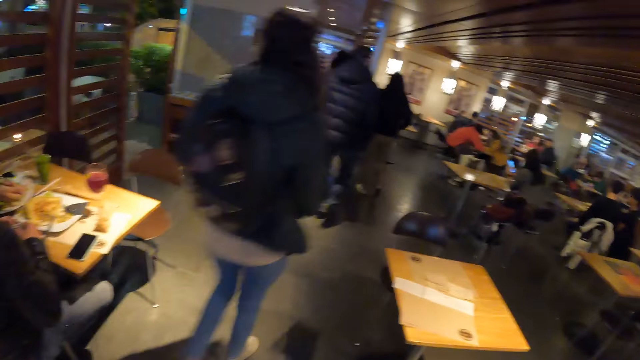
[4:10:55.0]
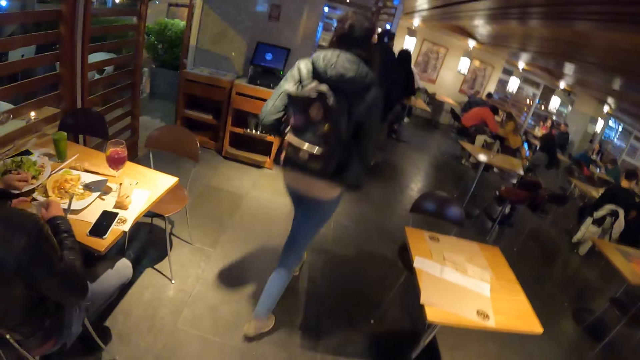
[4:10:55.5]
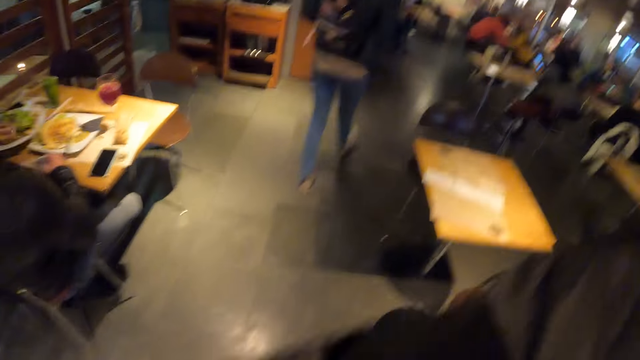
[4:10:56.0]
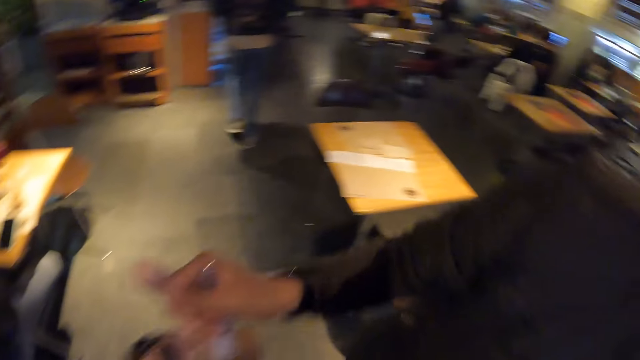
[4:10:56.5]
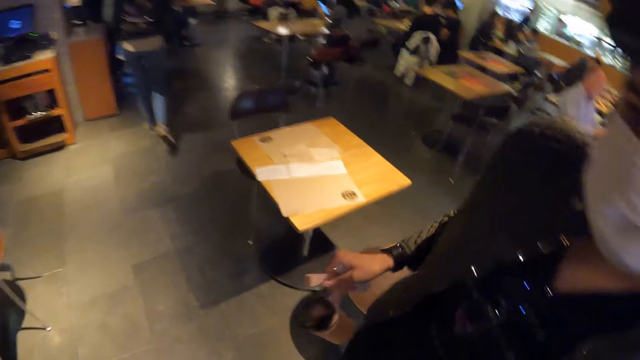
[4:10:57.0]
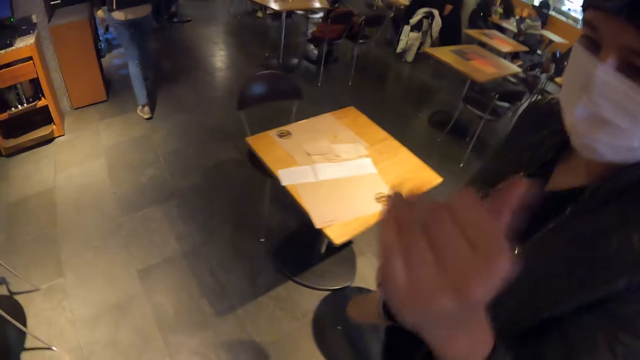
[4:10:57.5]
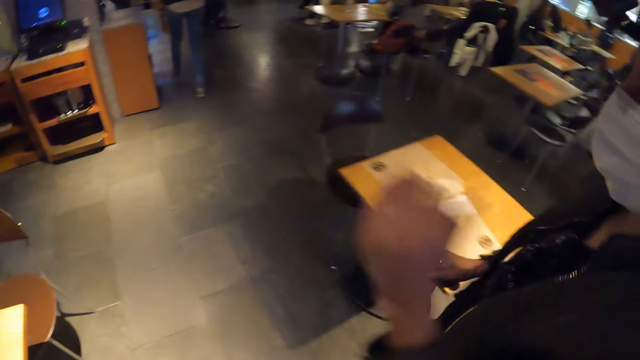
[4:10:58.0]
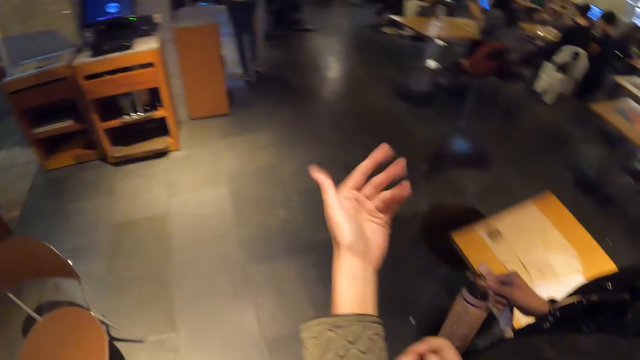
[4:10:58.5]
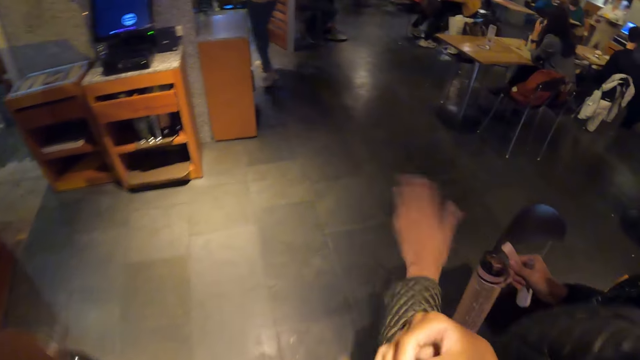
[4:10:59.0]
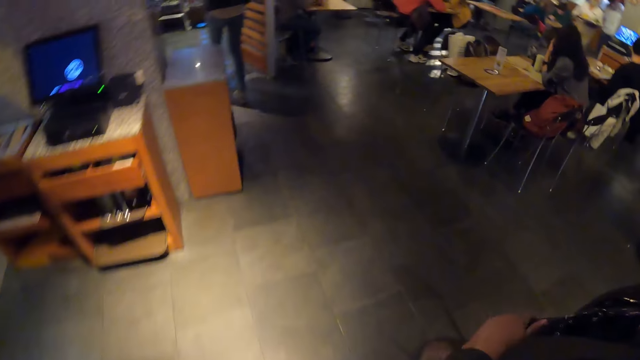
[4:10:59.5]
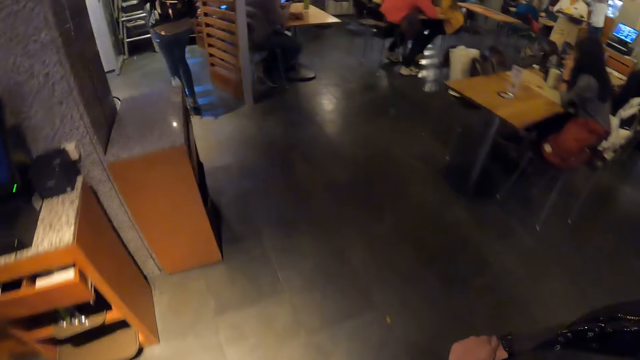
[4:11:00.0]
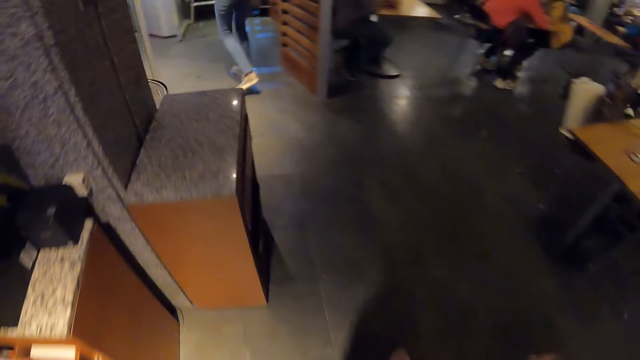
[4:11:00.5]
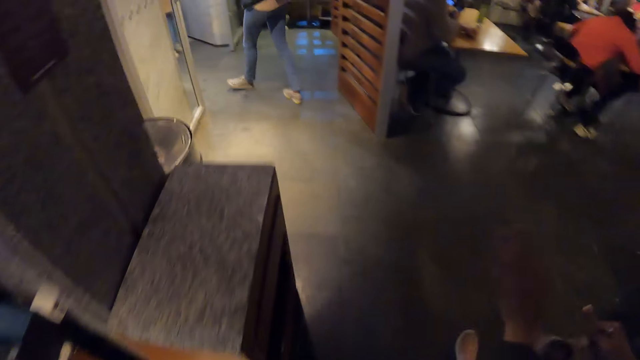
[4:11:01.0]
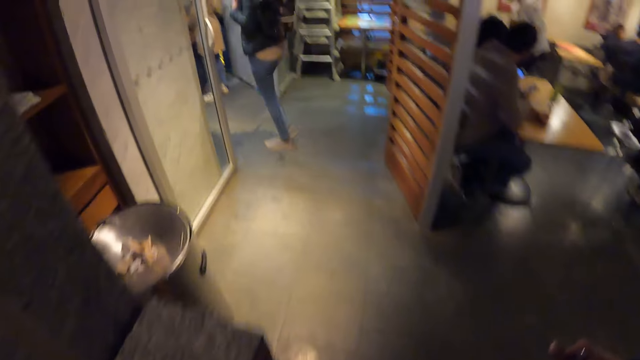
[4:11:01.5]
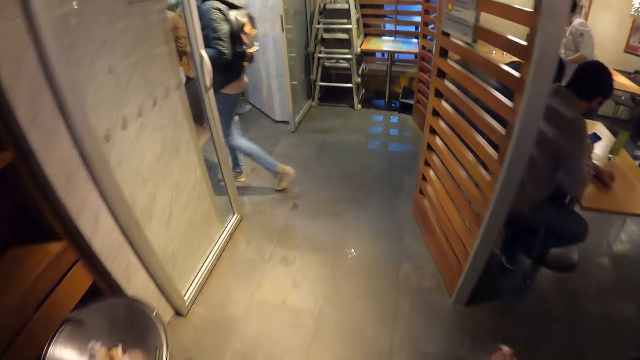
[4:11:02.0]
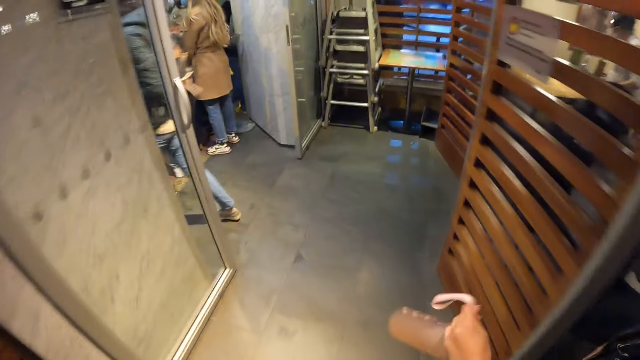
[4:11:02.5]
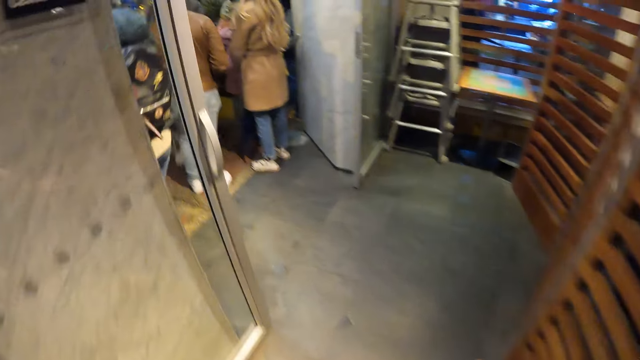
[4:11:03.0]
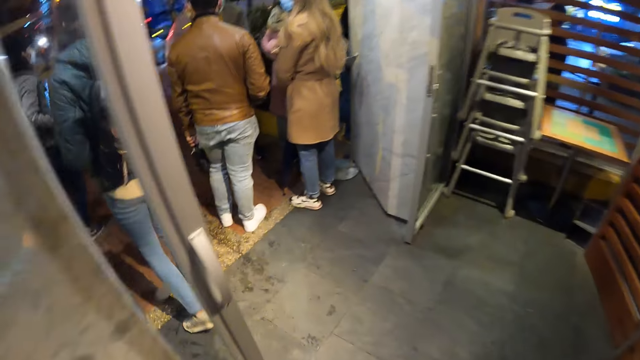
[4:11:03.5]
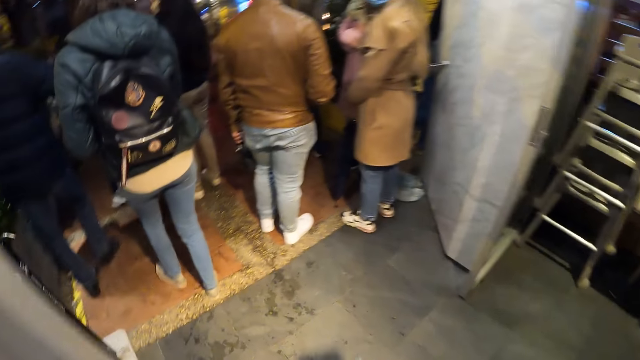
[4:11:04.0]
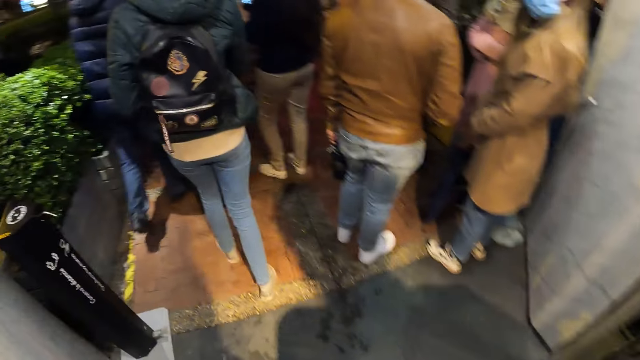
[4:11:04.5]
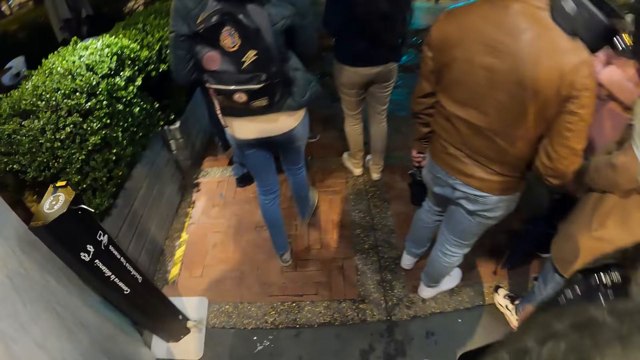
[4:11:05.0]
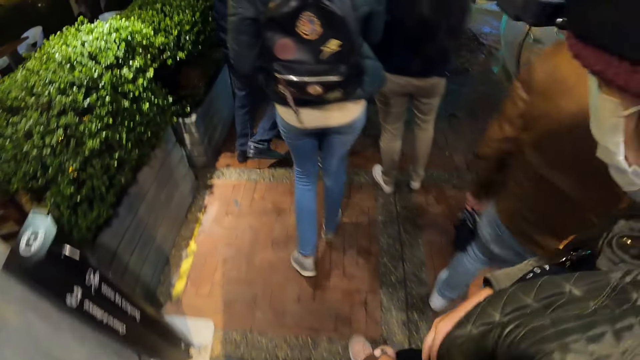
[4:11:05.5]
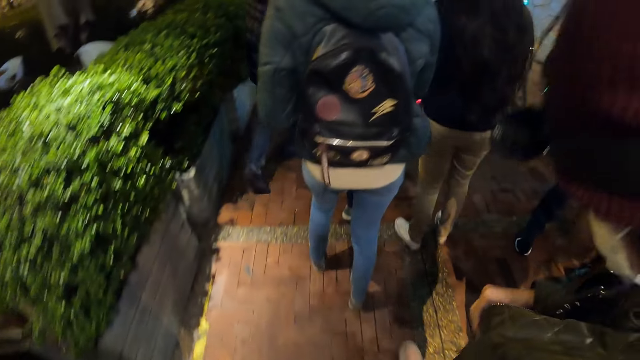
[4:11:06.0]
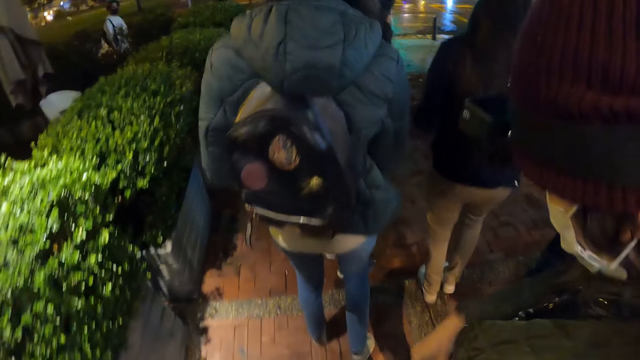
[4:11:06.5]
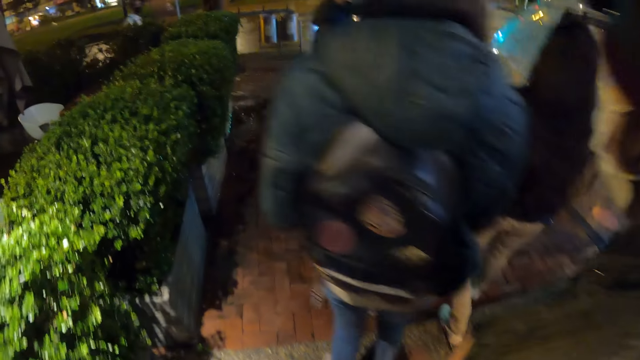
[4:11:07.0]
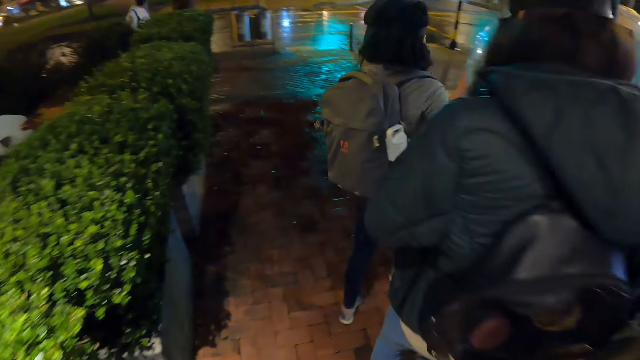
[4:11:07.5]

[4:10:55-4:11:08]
A woman interacts with the camera wearer. The camera wearer walks out of the restaurant with the woman. They and a group of people walk out of the restaurant.

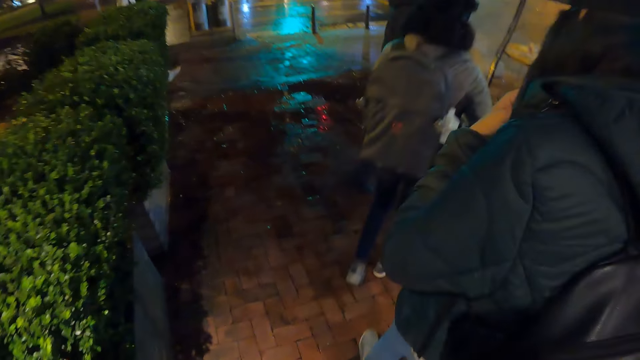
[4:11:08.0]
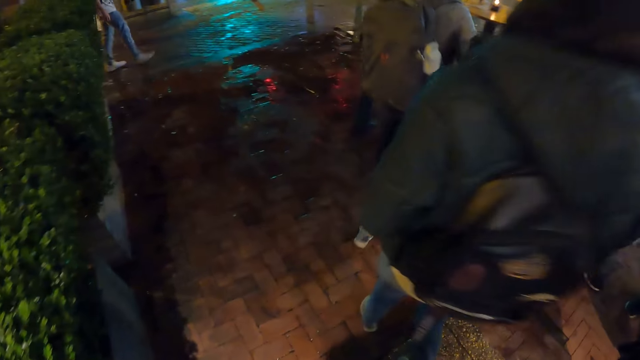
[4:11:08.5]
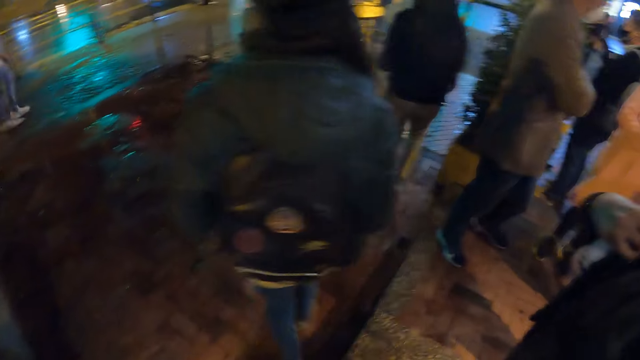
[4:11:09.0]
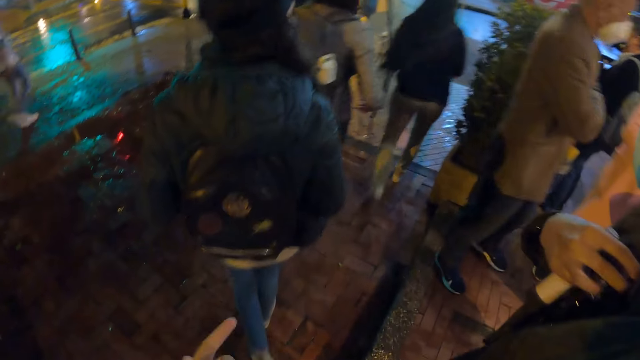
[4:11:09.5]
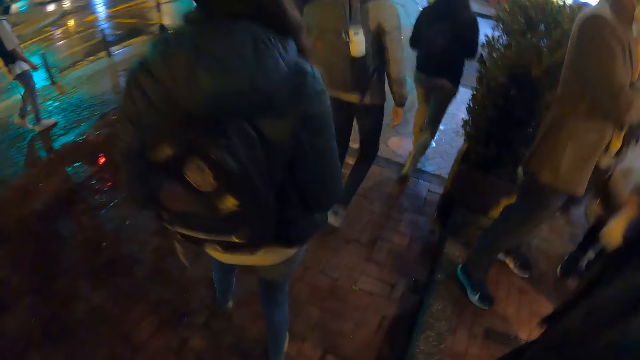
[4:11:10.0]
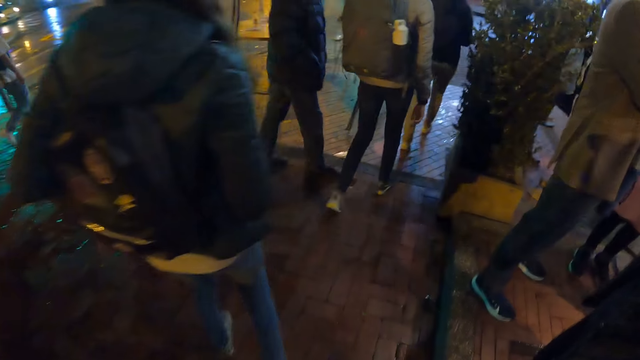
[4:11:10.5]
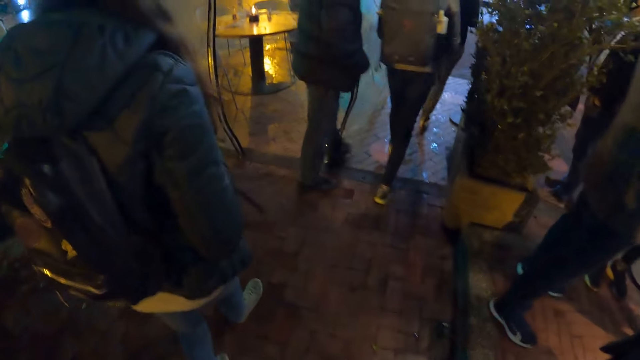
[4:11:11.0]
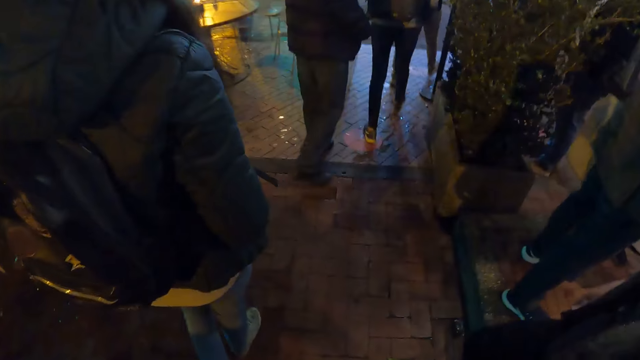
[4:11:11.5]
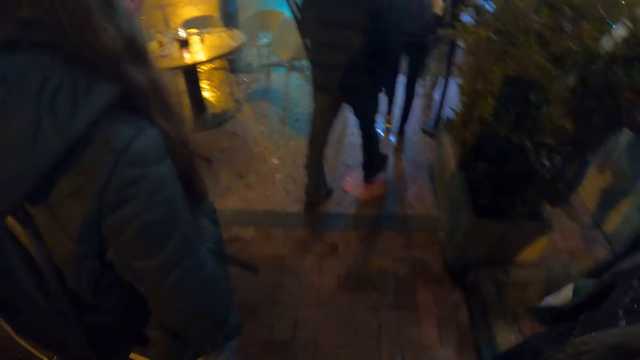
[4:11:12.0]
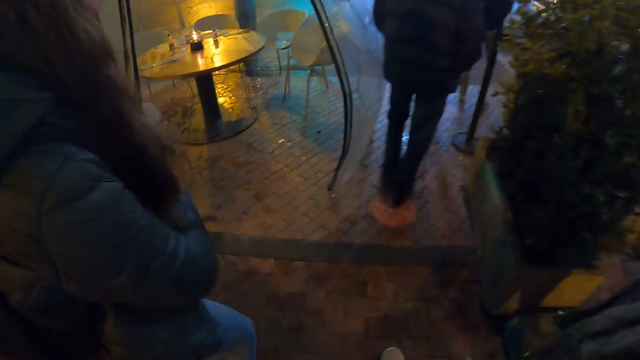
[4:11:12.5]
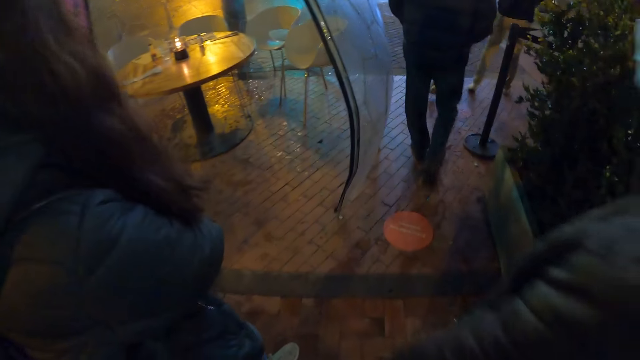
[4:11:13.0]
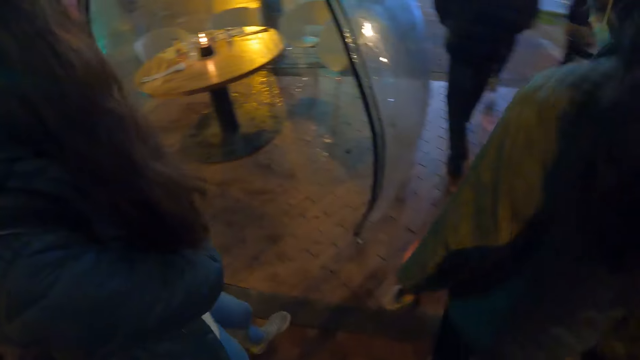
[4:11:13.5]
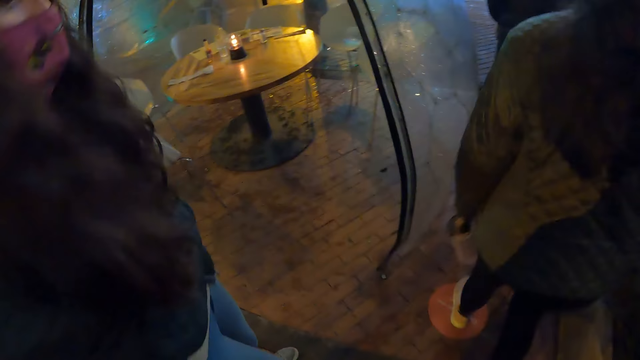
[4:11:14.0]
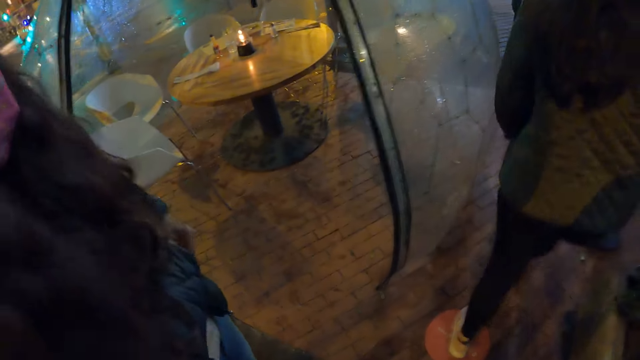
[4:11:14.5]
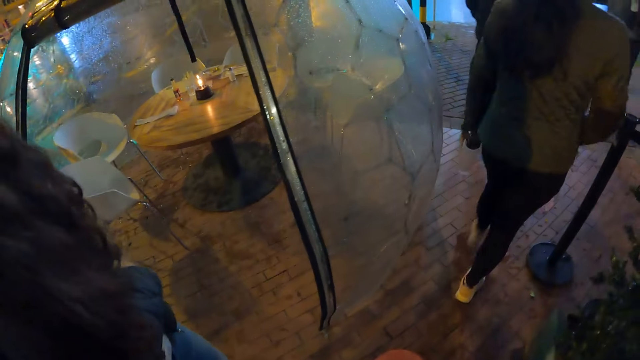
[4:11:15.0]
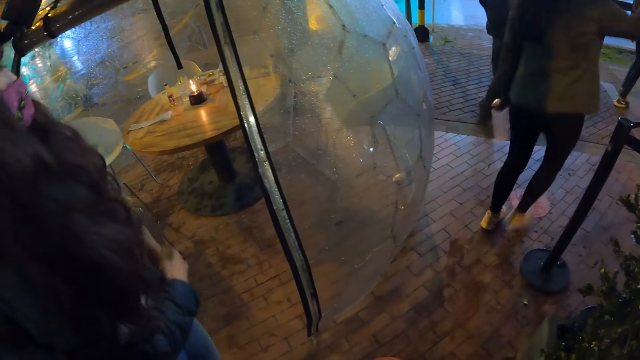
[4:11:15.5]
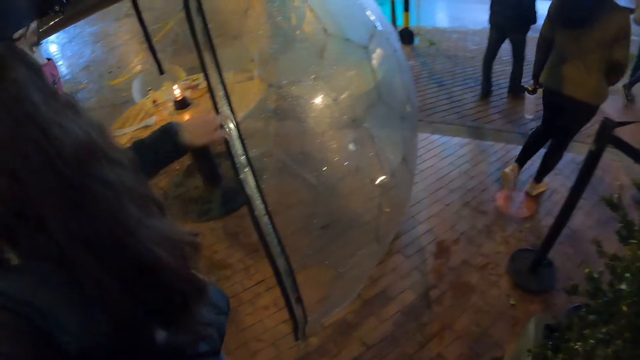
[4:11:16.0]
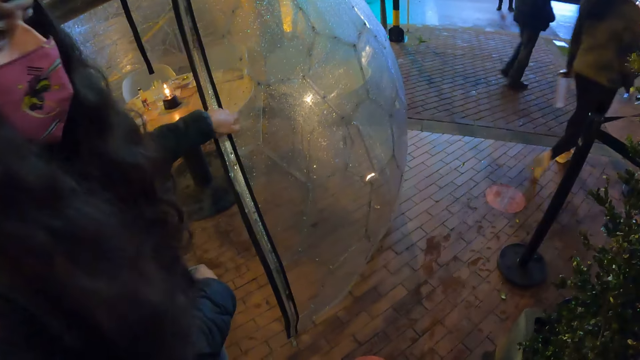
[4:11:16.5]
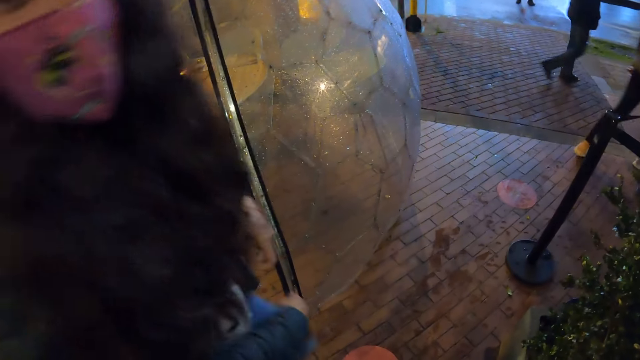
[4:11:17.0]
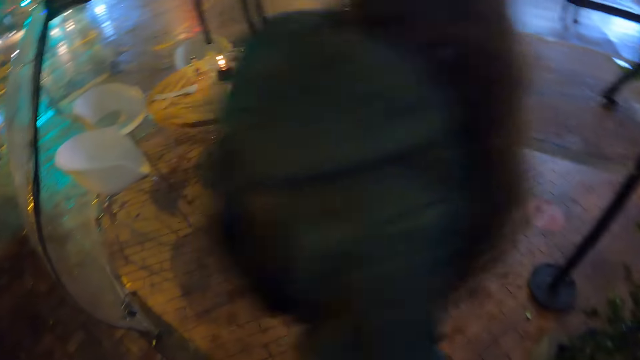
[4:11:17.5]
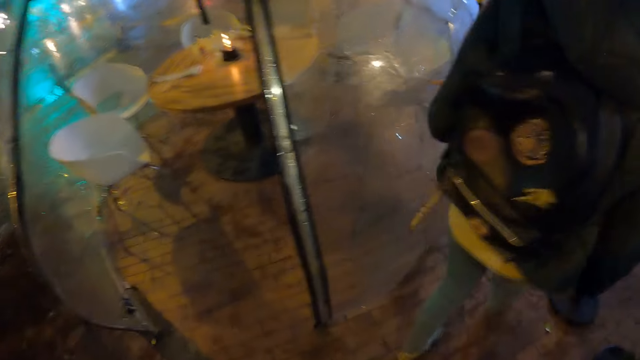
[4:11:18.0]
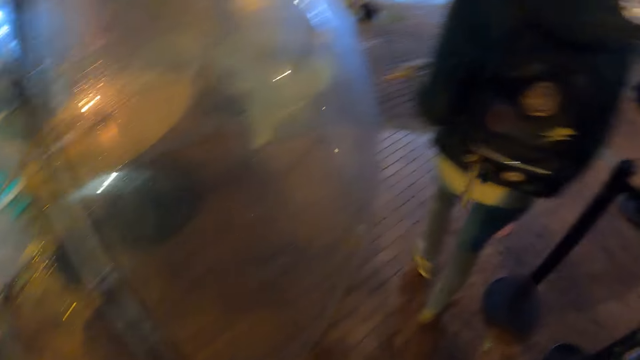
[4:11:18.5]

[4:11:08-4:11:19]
The camera wearer walks. A woman walks. Another woman points at the tent and walks.
